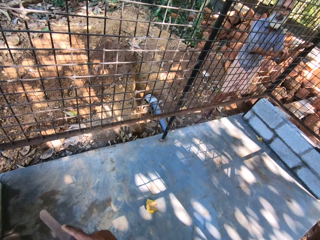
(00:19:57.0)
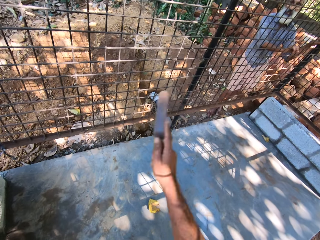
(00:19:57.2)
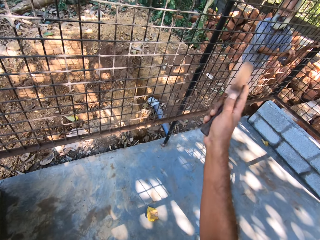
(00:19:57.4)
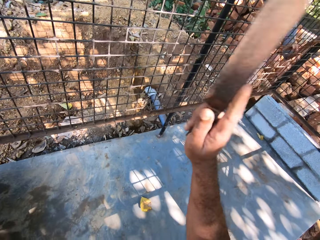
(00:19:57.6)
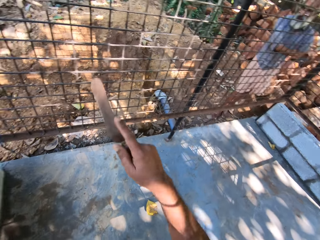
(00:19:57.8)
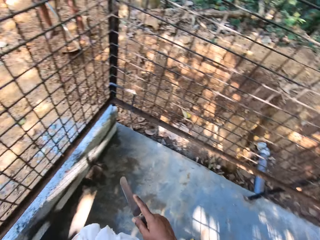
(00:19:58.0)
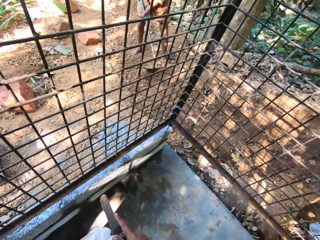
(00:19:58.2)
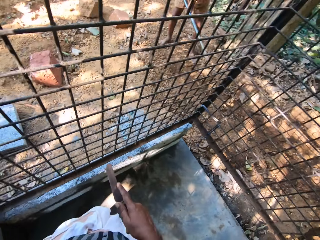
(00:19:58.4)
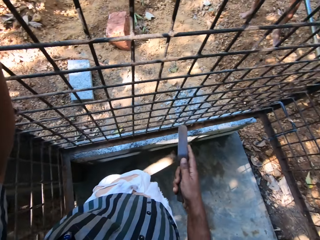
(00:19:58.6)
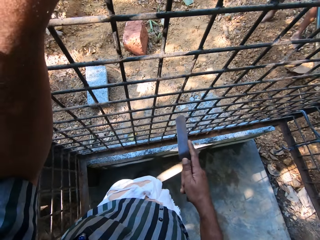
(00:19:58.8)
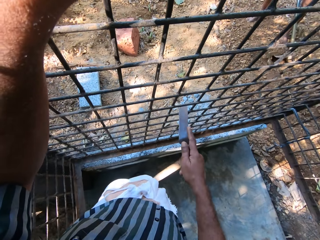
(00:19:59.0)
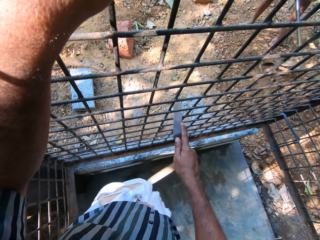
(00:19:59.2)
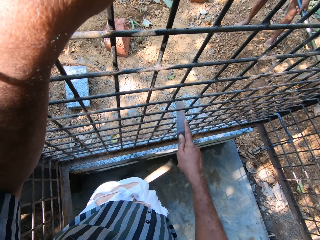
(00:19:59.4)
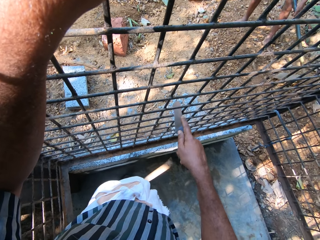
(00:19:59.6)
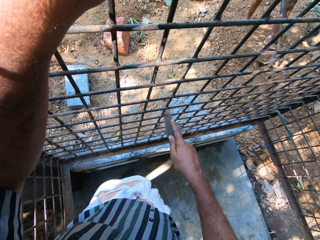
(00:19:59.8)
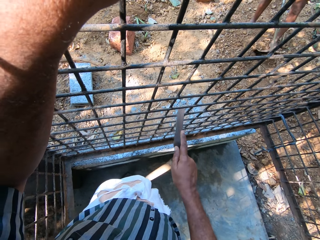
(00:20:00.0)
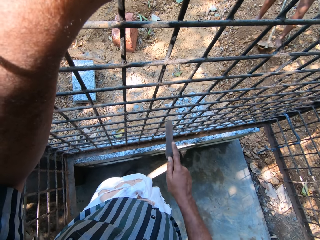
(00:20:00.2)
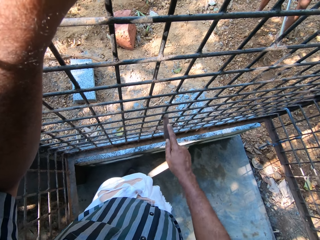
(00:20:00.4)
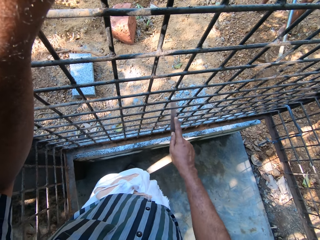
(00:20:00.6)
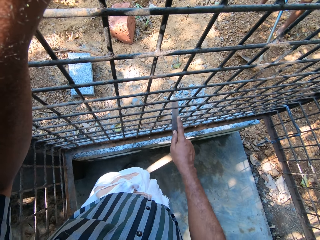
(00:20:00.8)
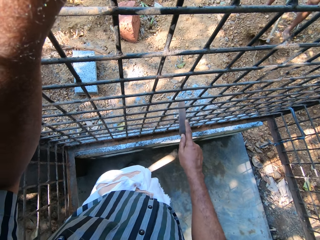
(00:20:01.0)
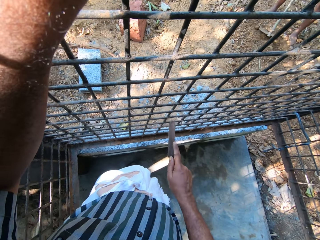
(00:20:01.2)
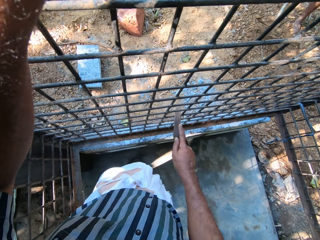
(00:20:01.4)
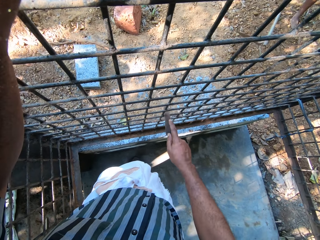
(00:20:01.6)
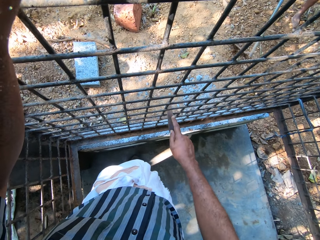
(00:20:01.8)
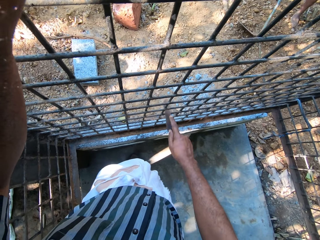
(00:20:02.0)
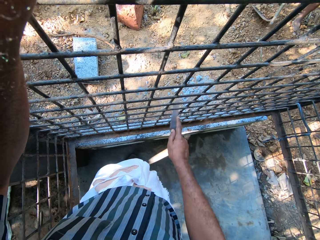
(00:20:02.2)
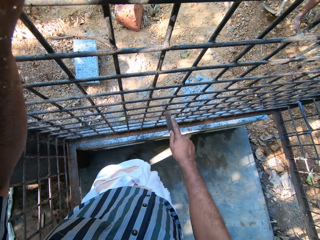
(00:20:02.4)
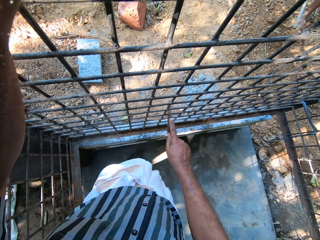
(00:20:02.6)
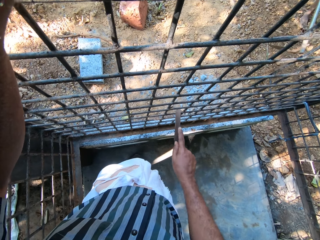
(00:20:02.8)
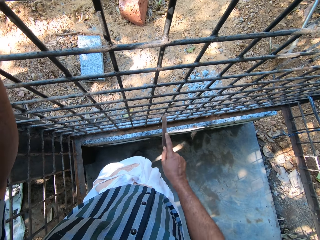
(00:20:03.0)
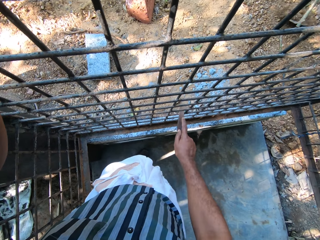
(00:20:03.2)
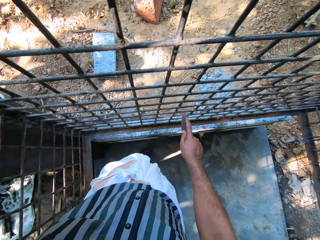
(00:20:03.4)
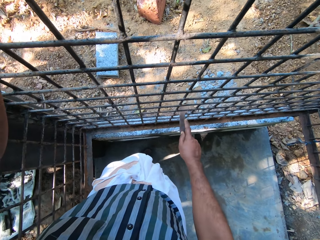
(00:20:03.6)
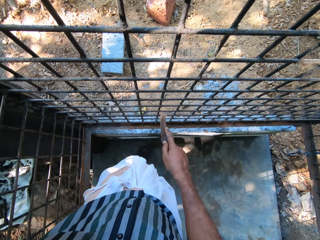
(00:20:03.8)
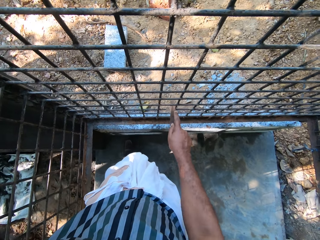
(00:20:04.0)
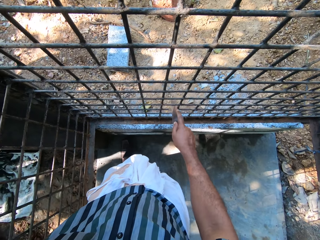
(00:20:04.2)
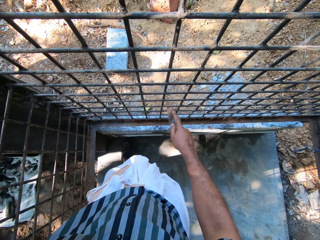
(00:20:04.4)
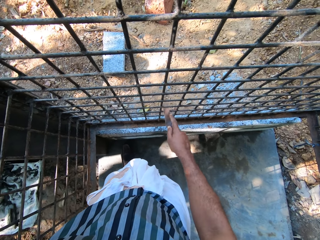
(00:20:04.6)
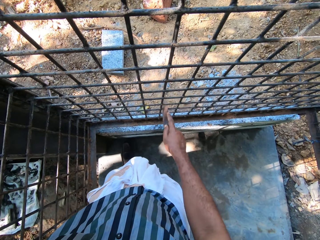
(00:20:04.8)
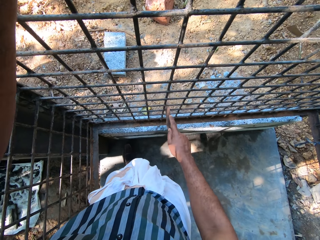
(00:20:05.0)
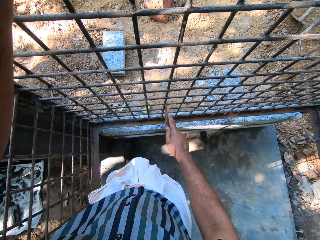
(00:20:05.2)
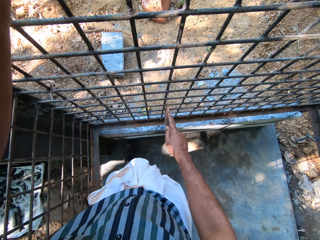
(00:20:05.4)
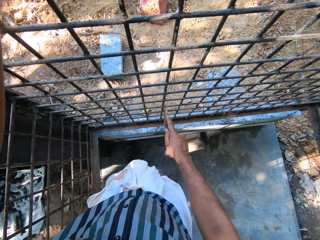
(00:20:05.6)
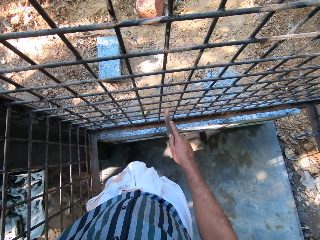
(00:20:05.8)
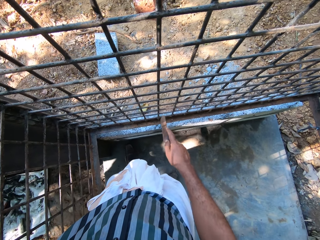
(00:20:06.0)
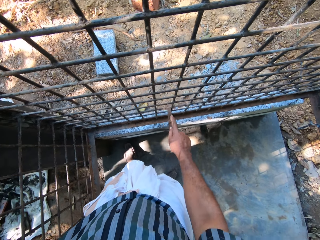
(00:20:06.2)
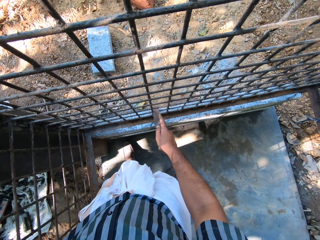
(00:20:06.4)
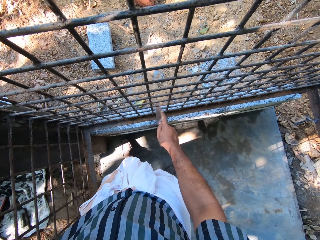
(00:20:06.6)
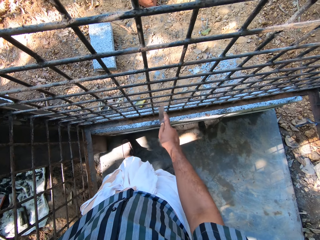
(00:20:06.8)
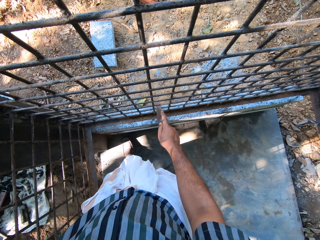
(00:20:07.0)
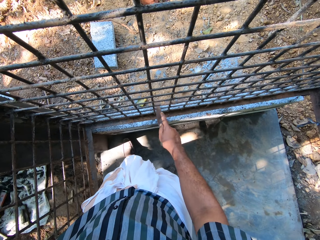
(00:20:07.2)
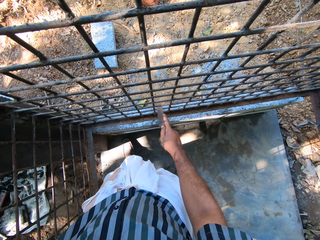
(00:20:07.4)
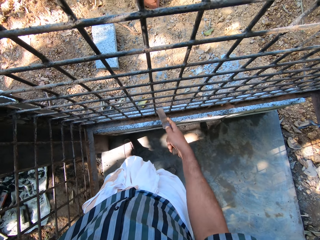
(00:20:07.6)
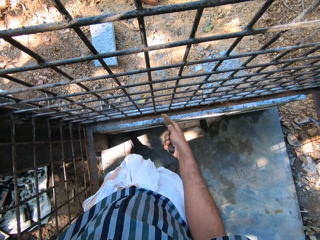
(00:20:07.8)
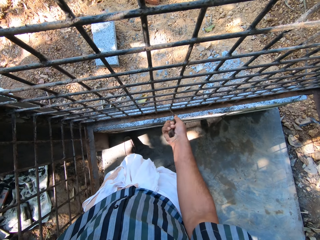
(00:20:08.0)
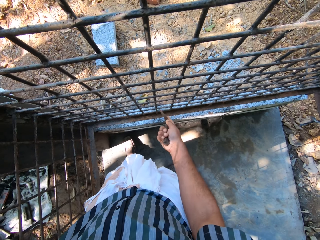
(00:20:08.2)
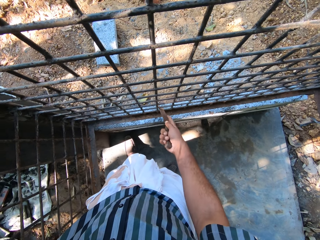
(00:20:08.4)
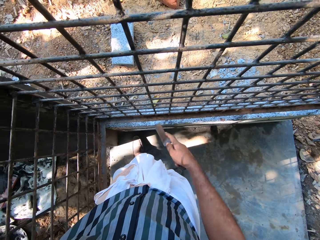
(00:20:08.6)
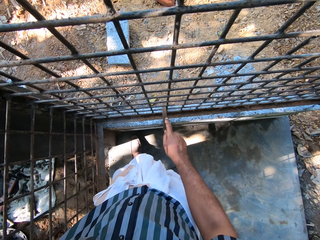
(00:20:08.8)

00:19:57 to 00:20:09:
The camera wearer uses the scraper in his right hand on the metal cage.

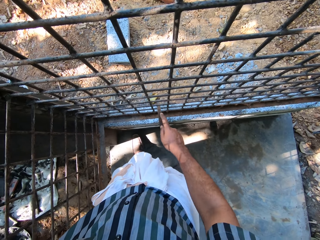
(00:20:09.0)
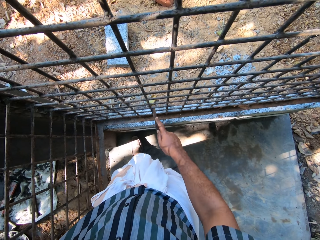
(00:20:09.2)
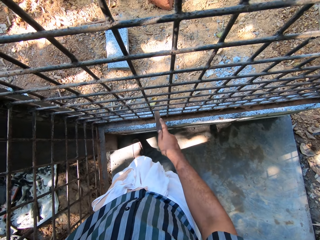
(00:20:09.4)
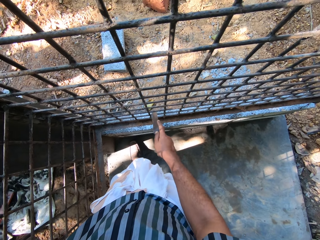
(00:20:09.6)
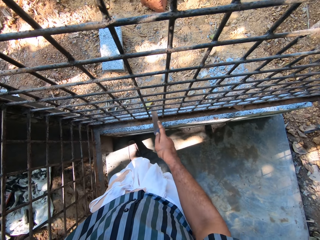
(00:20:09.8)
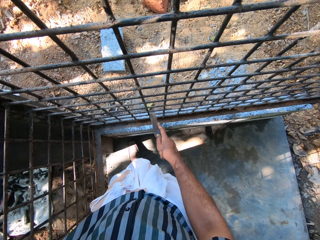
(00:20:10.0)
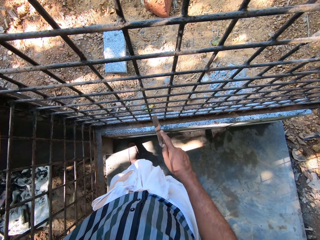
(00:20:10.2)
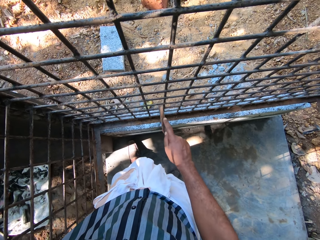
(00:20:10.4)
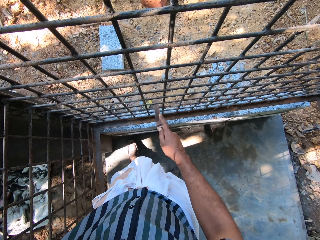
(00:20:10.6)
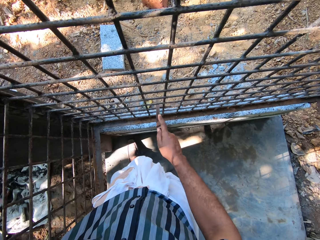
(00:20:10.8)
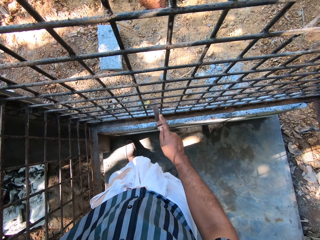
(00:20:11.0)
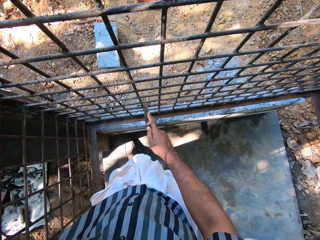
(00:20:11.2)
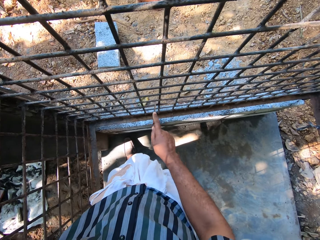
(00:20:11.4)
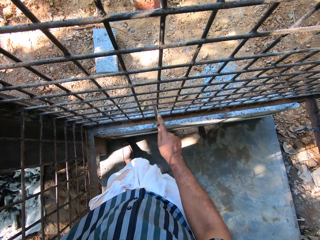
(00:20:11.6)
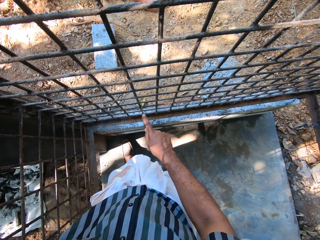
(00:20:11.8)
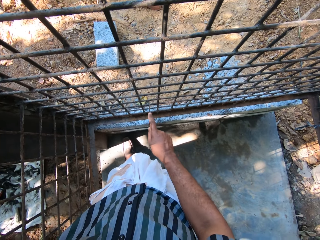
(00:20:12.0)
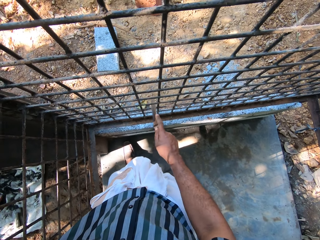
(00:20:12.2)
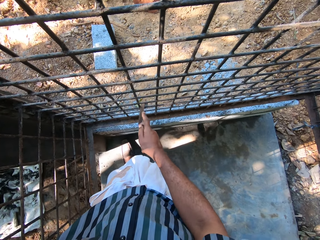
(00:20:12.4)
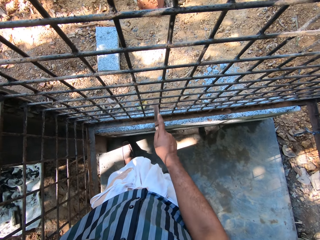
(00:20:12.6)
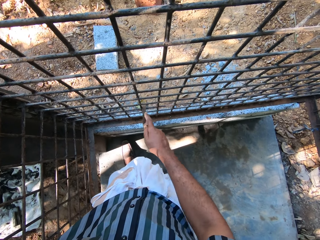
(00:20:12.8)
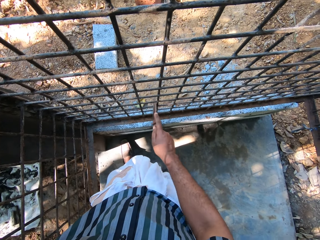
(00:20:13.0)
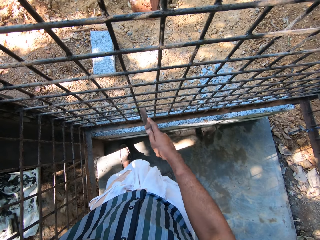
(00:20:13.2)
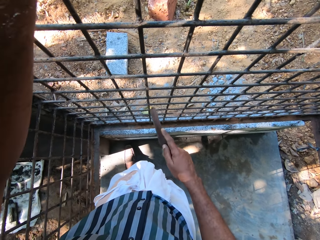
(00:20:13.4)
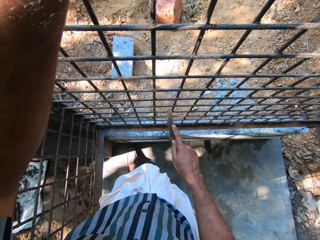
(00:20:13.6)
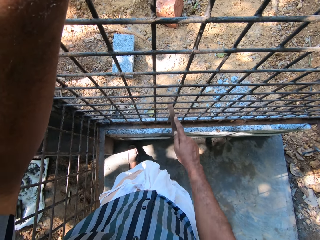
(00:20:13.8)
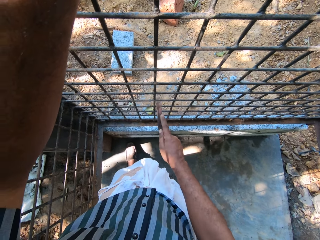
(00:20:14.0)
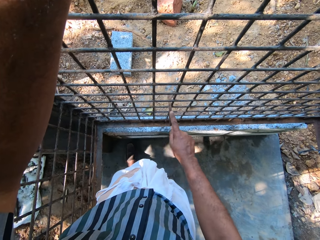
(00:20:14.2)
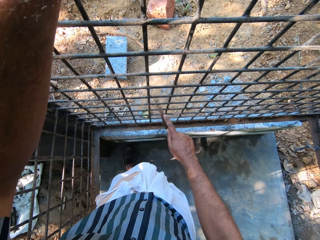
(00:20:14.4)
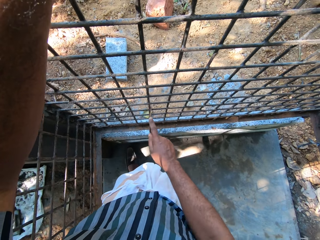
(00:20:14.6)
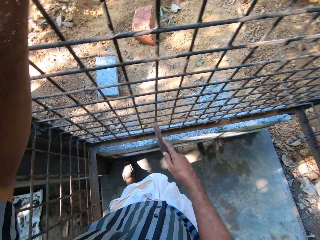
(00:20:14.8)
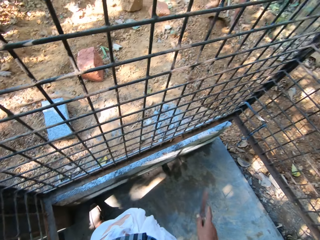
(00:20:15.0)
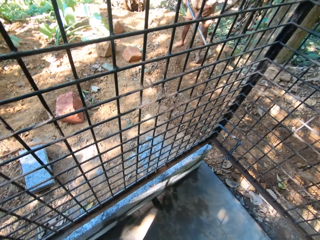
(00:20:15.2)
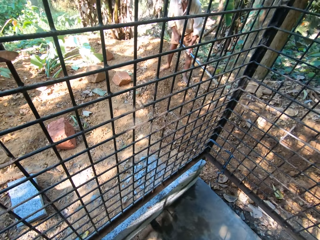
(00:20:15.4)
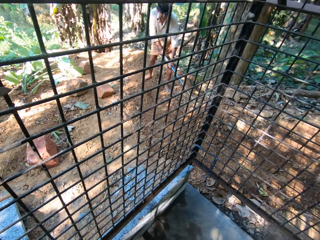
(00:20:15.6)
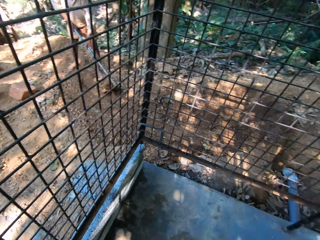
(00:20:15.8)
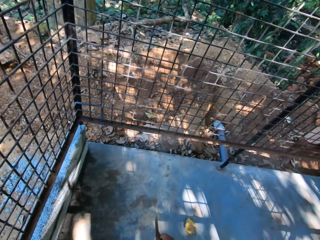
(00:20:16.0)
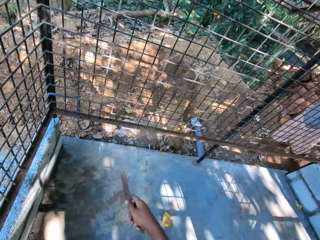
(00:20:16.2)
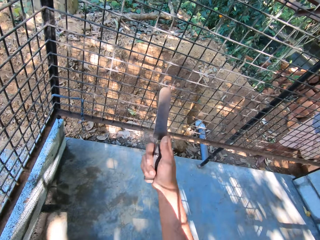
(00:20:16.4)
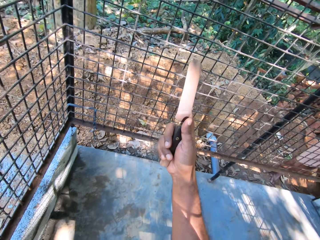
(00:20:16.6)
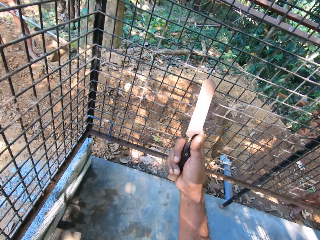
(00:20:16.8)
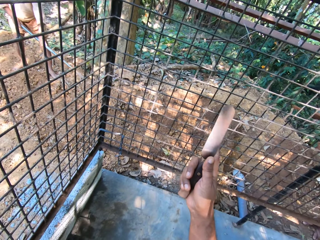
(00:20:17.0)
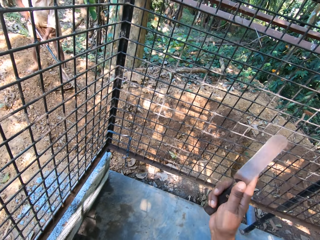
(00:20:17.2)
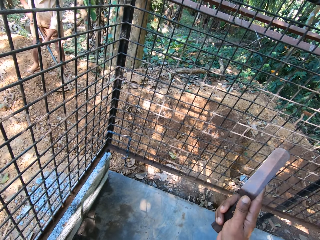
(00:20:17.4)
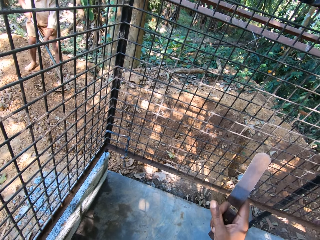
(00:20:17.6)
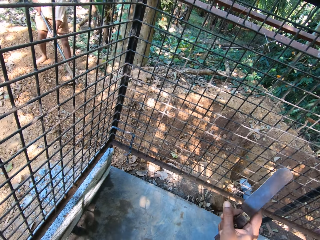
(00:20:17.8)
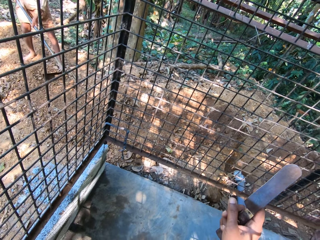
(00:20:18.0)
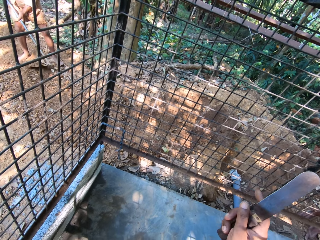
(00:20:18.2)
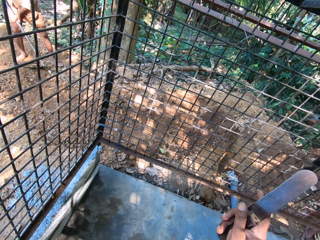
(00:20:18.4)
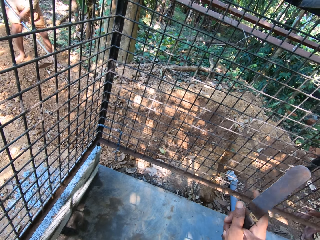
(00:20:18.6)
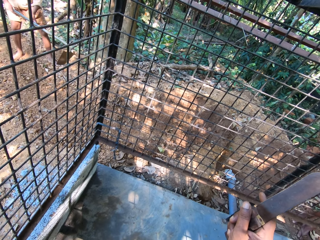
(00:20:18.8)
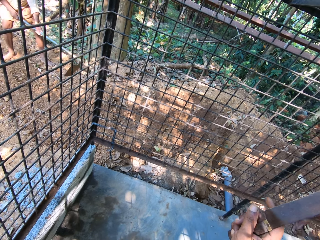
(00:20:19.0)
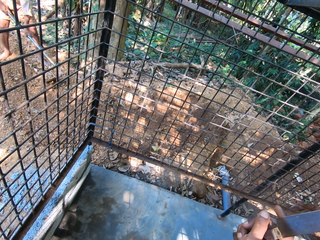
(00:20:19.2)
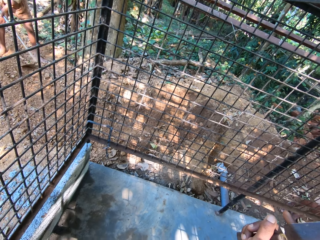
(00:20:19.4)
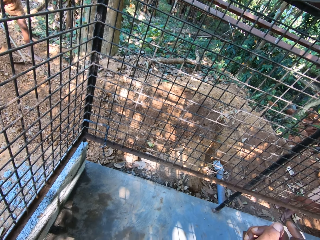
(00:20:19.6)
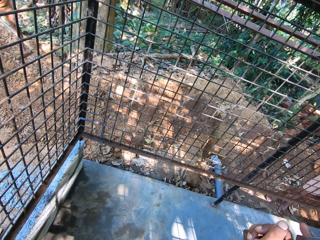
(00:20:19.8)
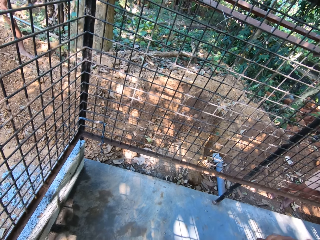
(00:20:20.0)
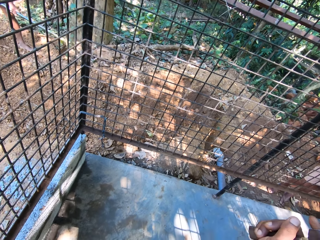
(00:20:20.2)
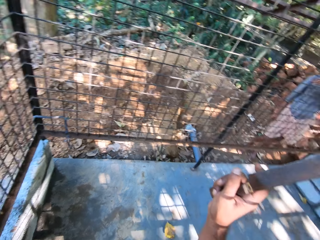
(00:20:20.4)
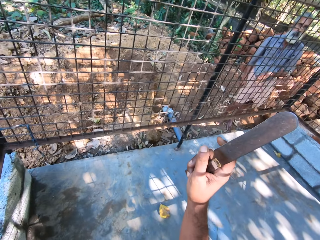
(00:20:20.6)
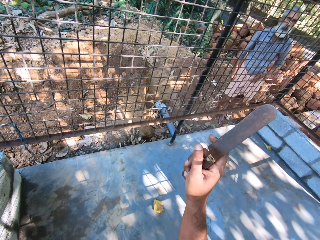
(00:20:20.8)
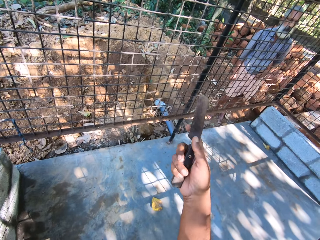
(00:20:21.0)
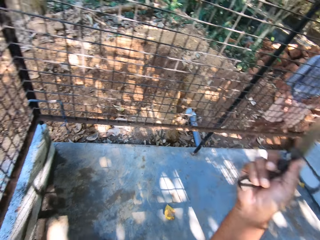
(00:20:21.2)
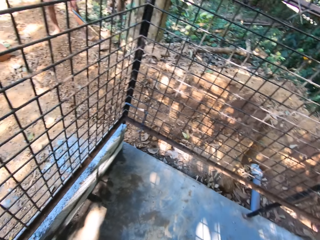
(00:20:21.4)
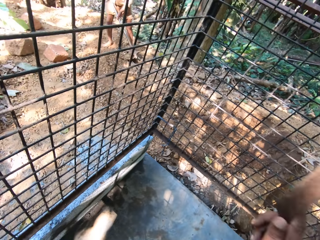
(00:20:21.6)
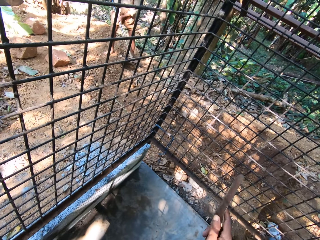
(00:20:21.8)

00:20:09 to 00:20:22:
The camera wearer holds the knife.
